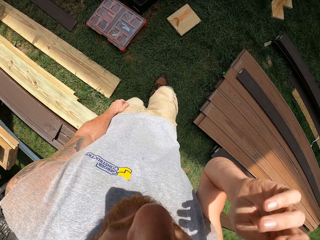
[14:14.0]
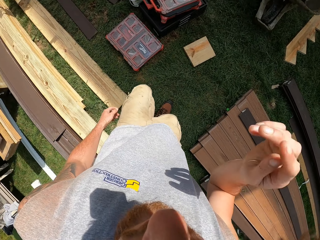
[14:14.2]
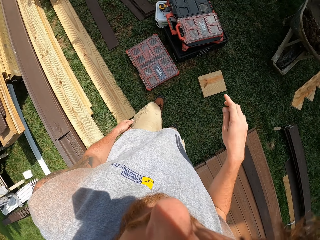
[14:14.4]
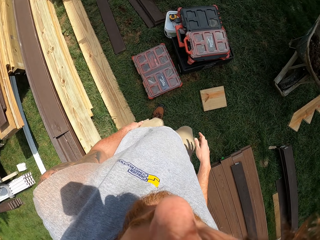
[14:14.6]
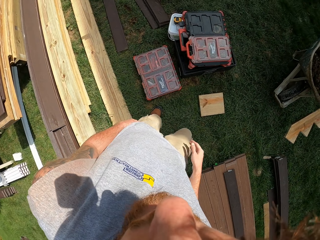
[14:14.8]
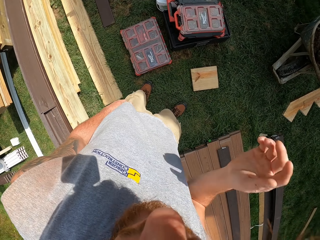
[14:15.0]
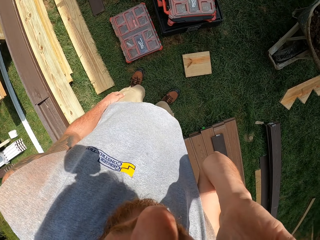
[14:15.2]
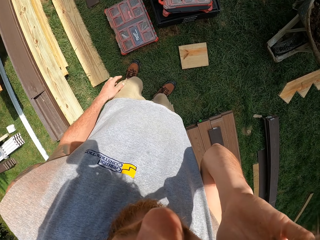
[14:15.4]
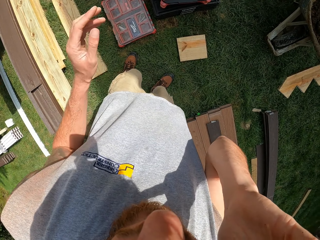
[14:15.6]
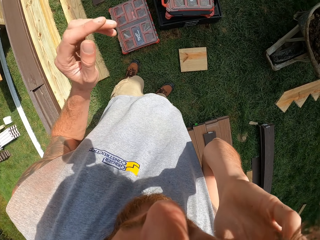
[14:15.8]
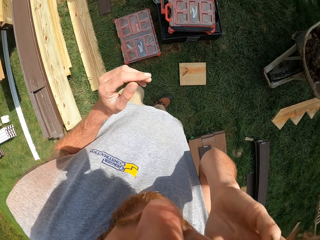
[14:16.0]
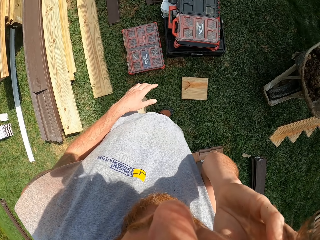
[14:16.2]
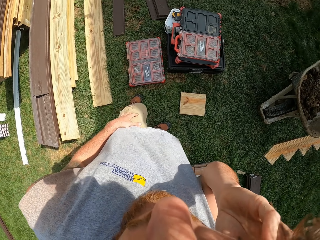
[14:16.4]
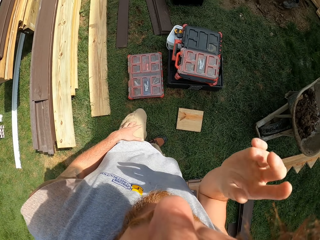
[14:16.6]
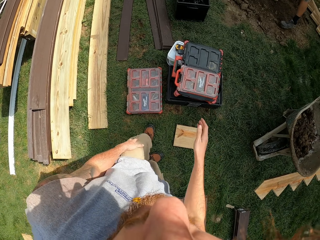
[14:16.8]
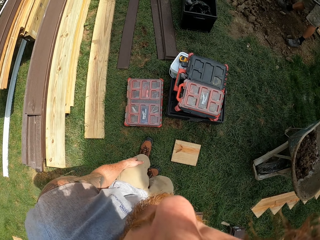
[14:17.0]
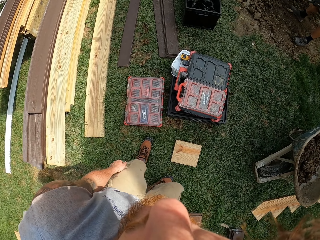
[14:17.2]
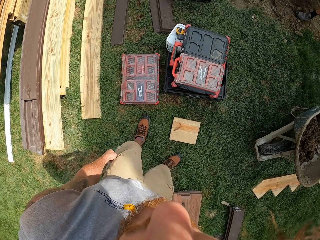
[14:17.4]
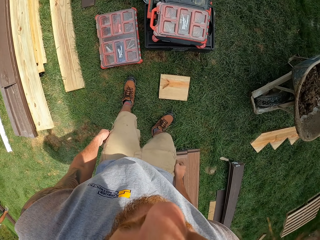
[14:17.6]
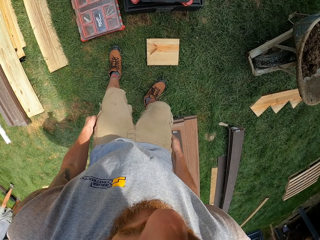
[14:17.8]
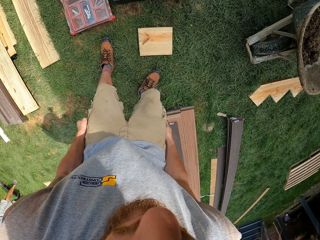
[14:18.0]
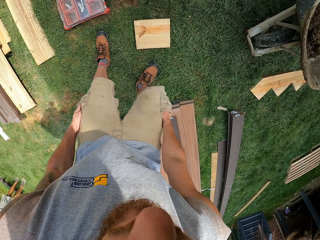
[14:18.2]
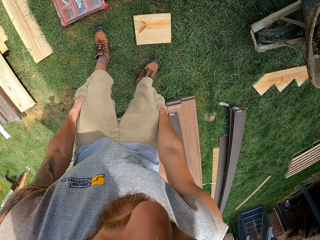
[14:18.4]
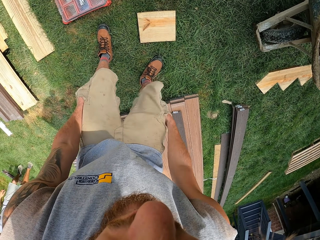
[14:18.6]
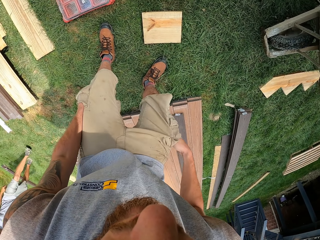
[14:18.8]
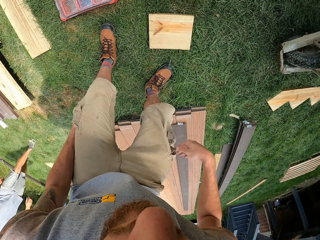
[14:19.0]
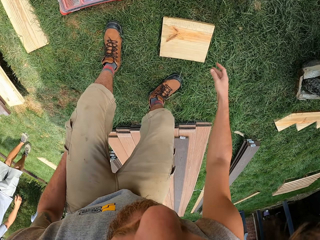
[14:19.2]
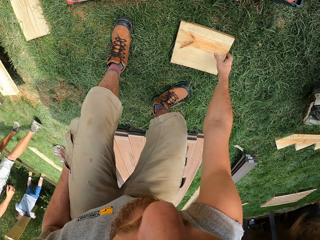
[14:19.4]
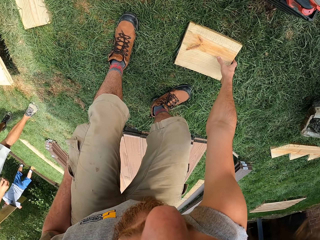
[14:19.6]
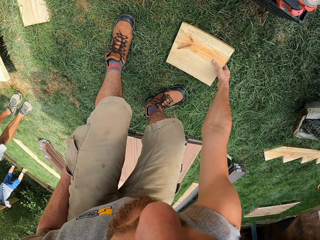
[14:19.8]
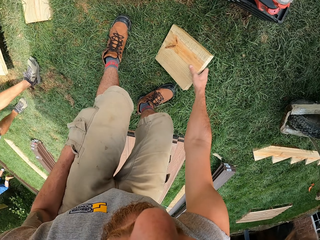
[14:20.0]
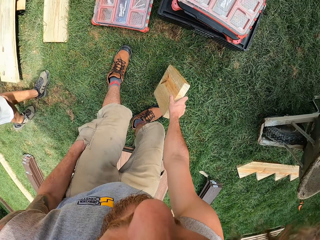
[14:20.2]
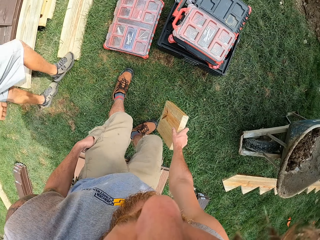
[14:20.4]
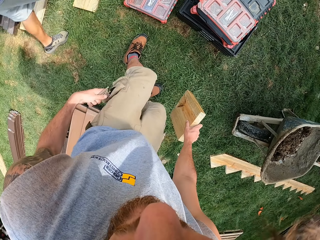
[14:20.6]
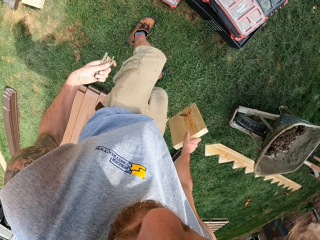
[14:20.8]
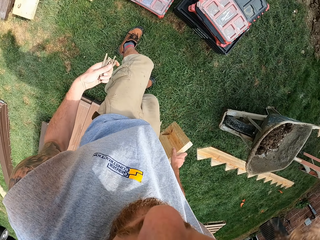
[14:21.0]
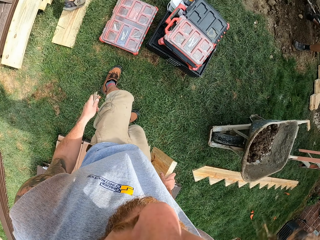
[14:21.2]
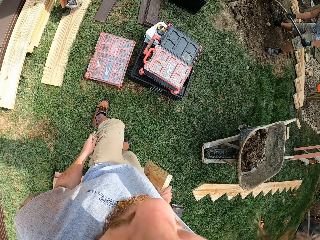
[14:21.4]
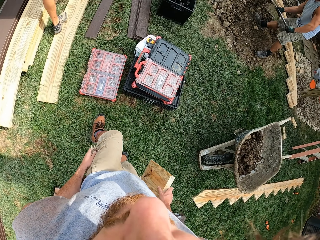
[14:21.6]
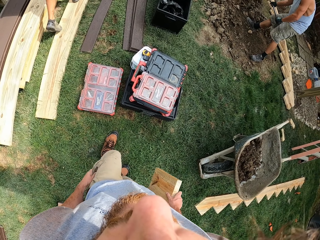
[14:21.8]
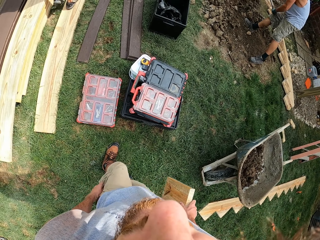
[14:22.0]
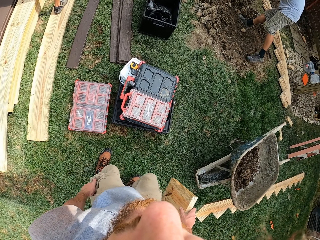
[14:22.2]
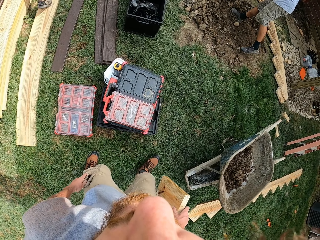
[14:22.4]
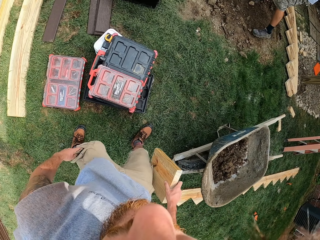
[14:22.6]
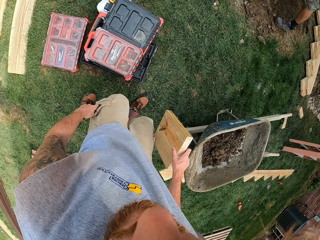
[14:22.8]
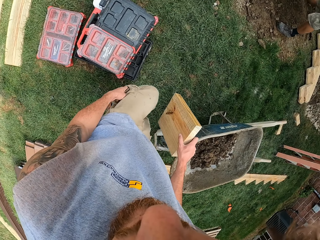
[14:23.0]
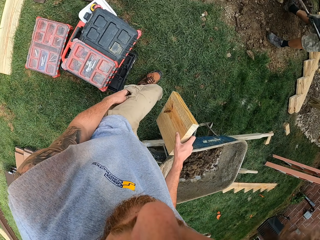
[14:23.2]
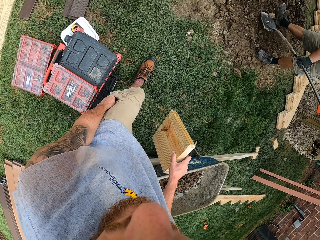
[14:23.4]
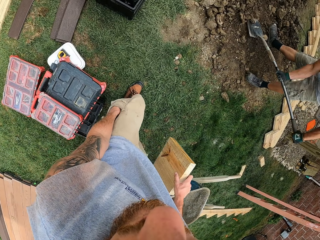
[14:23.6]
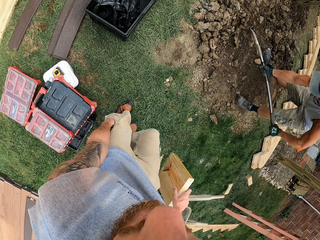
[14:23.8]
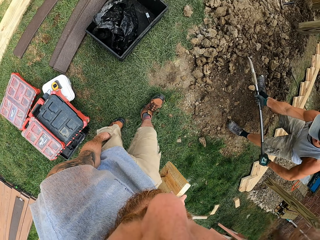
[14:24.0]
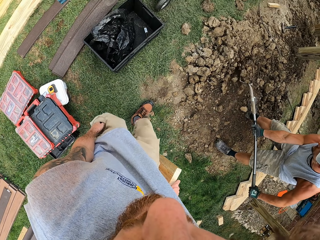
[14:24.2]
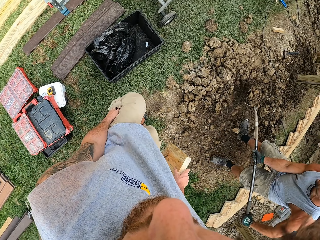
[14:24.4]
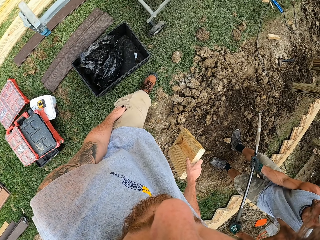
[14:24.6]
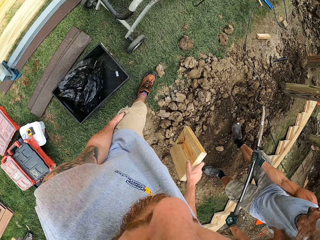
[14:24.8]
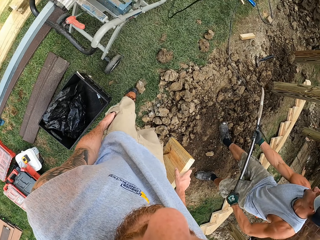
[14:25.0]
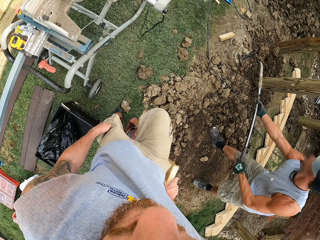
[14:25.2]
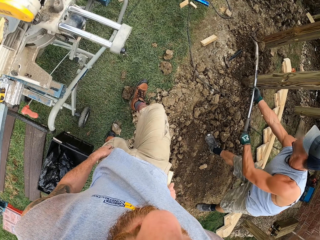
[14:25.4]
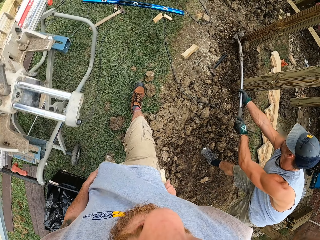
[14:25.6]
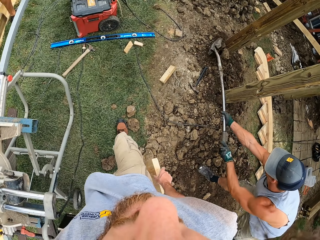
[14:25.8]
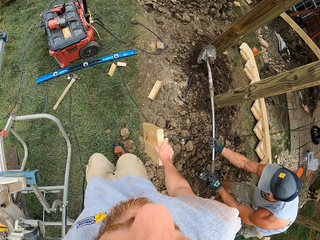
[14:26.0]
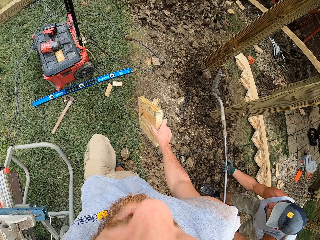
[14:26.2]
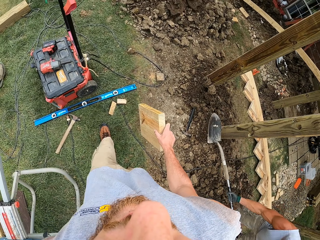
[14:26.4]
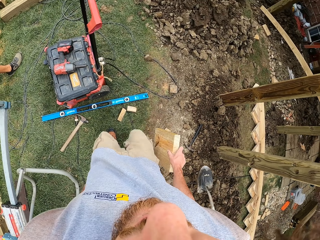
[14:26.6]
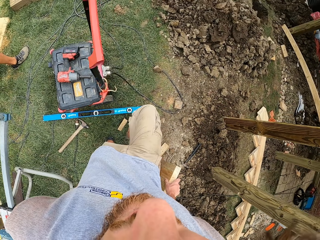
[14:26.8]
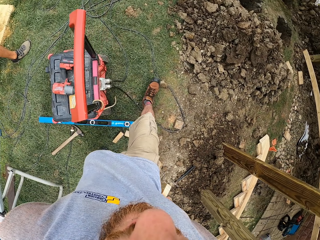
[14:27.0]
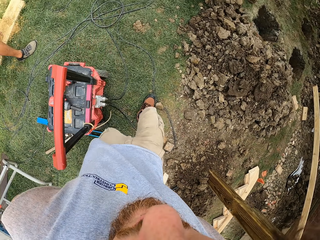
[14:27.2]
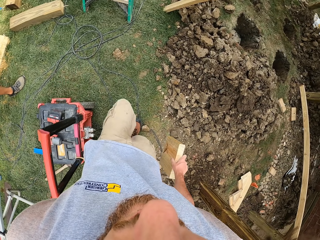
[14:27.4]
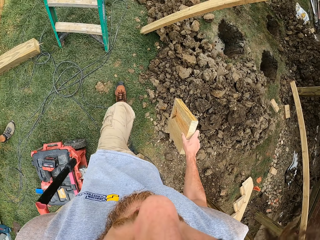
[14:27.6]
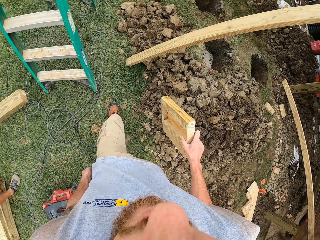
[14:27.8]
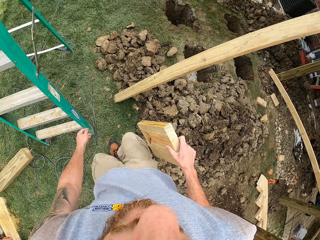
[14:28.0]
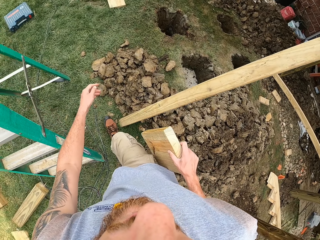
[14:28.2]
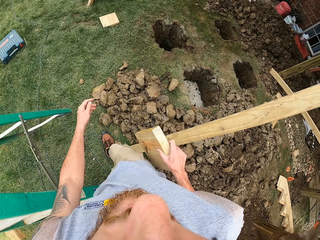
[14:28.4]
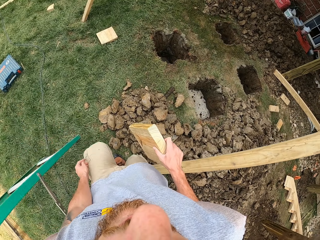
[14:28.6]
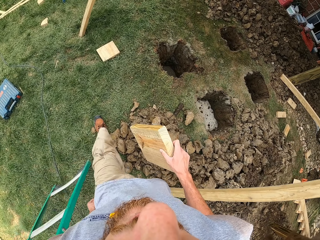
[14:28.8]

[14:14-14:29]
The camera wearer walks. He adjusts the camera. He touches his pockets. He picks up a piece of wood from the ground. He removes nails from his pocket. He puts the nails in his pocket. He walks on the ground.

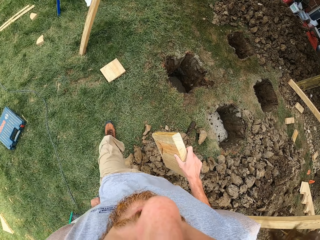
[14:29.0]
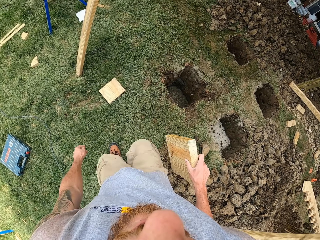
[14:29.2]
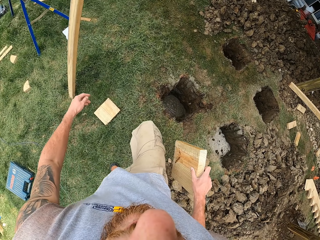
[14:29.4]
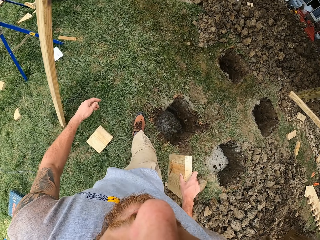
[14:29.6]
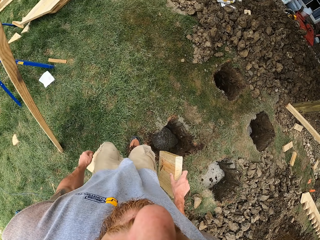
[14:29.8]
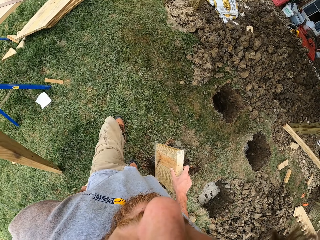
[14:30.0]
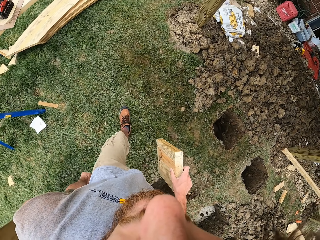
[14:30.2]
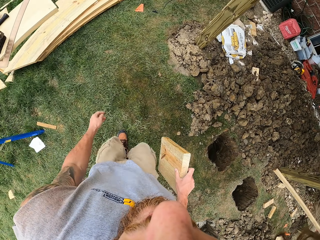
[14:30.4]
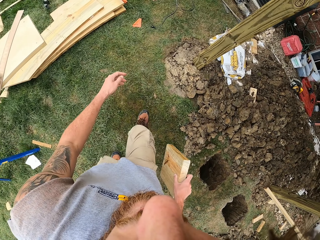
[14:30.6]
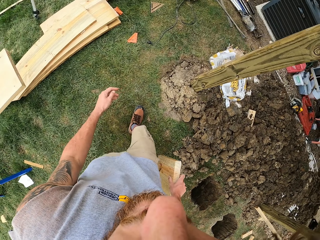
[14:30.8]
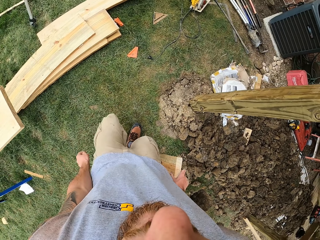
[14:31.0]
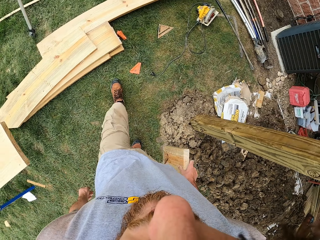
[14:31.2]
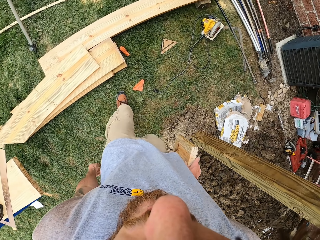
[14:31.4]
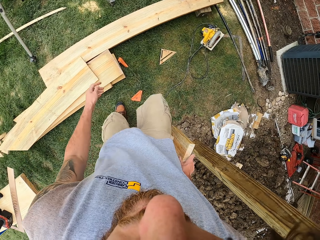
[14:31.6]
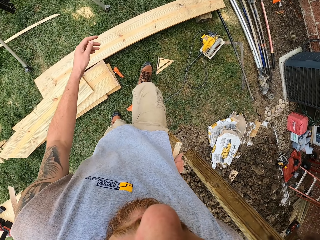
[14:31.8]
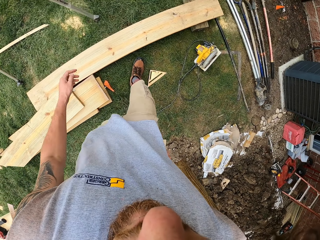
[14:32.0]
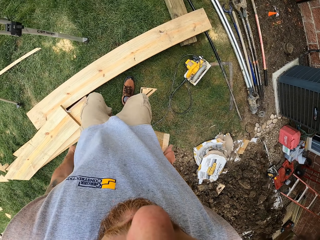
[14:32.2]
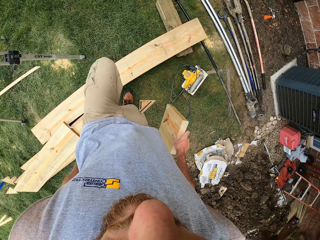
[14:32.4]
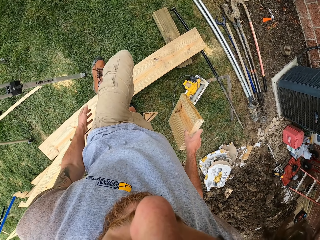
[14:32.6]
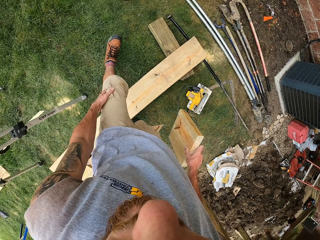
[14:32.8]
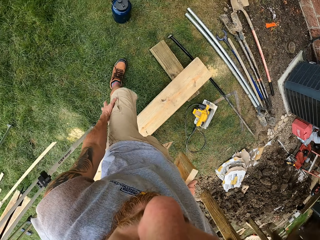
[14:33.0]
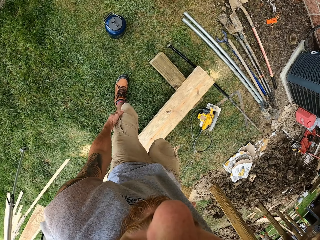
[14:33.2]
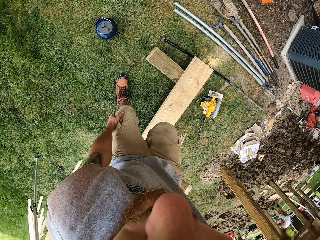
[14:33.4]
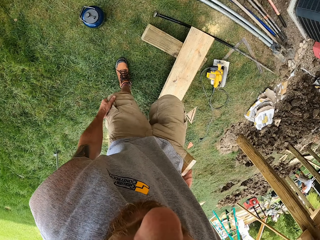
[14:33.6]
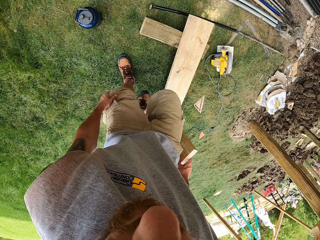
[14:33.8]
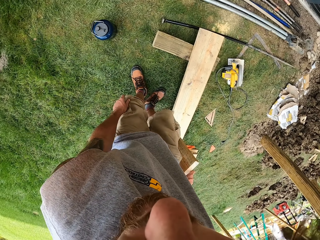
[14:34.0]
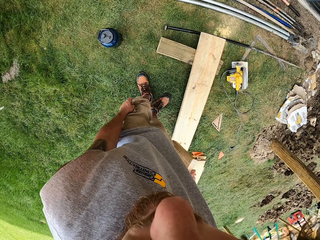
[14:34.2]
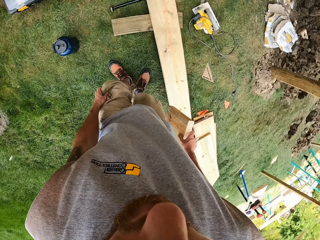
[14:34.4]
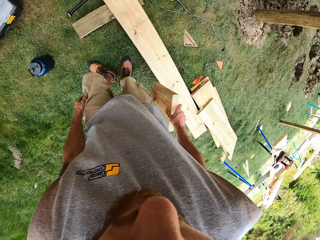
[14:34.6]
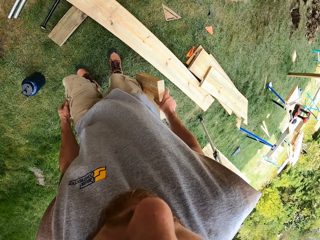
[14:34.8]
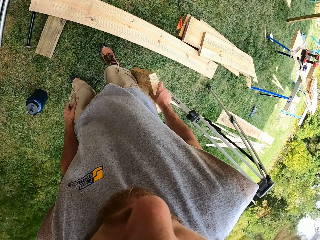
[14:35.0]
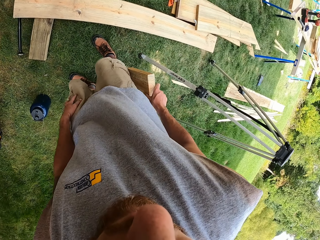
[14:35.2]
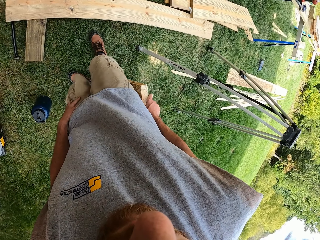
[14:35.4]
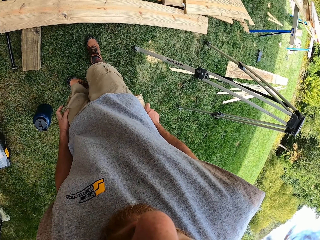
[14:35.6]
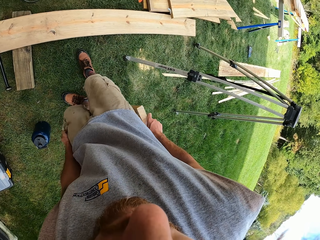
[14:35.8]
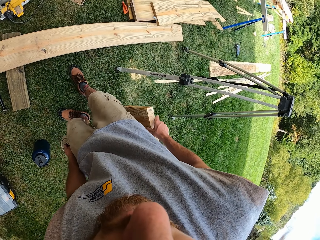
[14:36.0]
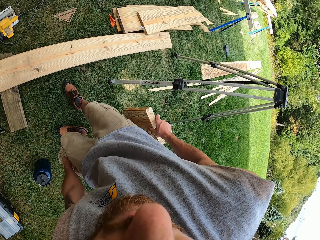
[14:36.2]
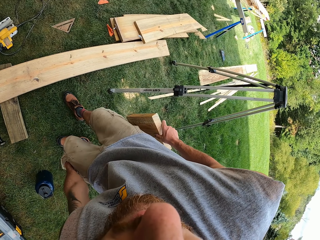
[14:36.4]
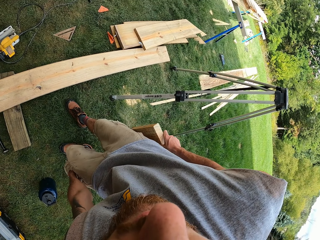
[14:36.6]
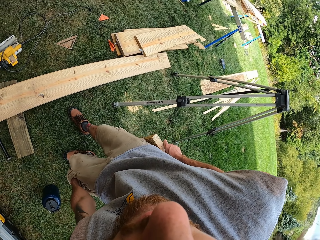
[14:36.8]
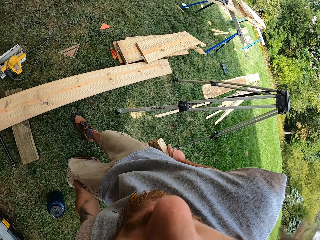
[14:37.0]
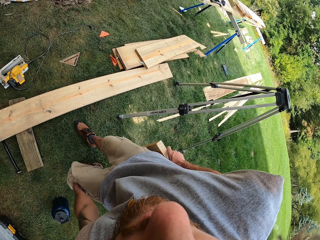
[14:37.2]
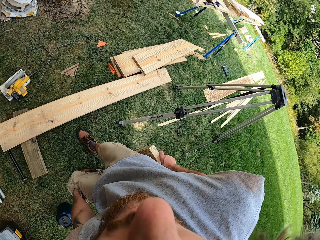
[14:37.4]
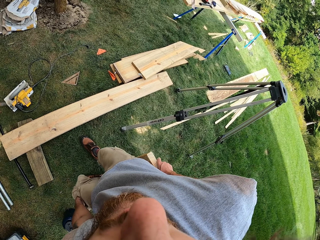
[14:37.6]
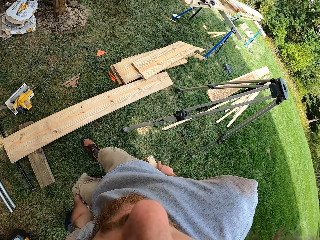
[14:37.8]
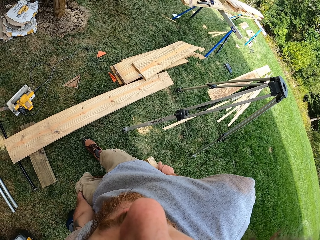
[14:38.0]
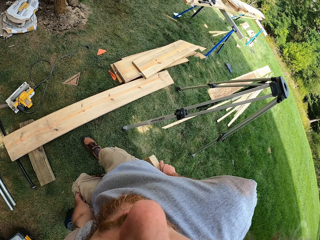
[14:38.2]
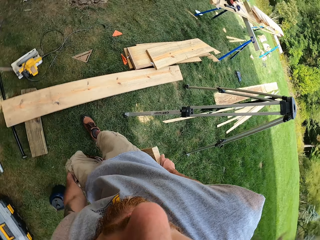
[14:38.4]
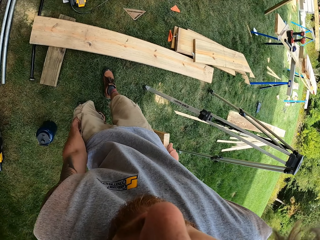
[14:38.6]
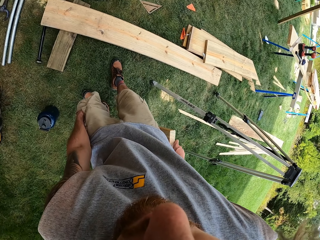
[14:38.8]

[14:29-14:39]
The camera wearer touches his pocket. He puts his hand in the pocket.
